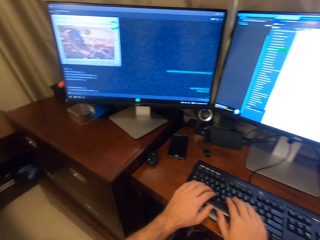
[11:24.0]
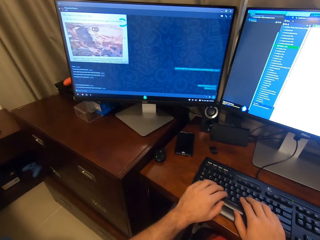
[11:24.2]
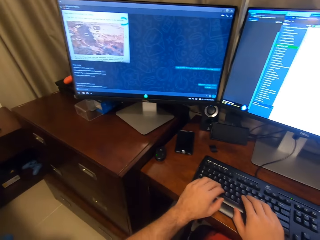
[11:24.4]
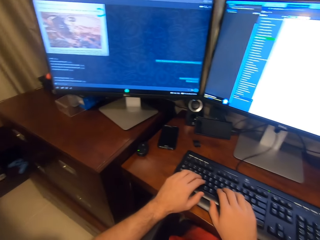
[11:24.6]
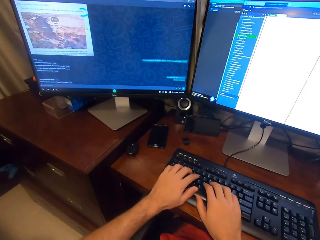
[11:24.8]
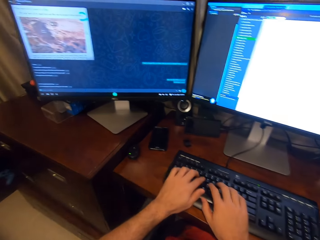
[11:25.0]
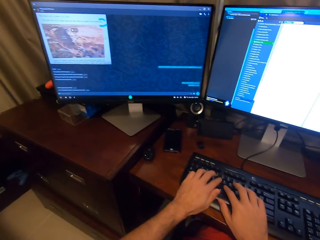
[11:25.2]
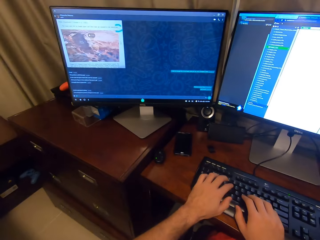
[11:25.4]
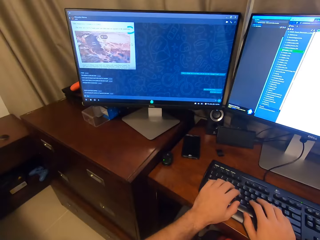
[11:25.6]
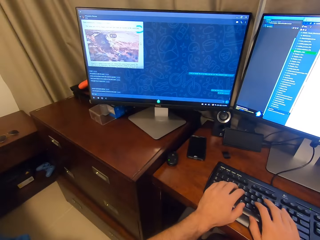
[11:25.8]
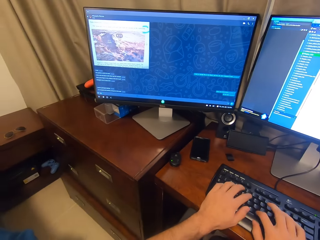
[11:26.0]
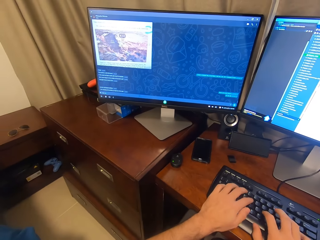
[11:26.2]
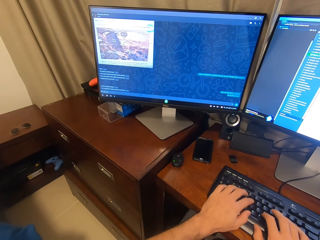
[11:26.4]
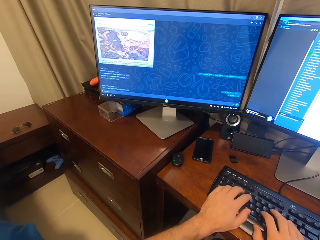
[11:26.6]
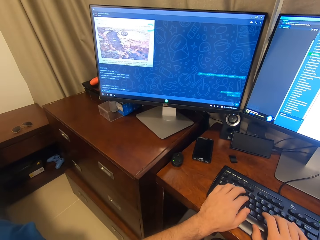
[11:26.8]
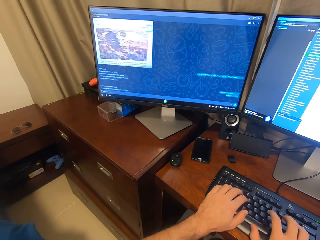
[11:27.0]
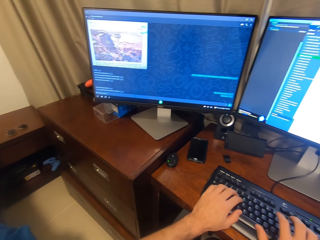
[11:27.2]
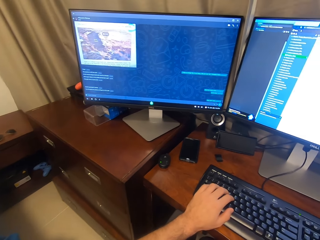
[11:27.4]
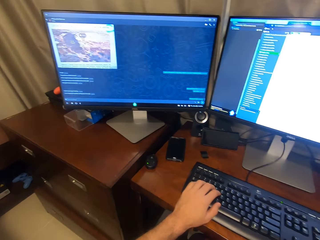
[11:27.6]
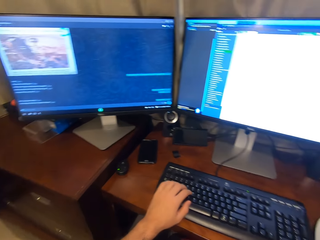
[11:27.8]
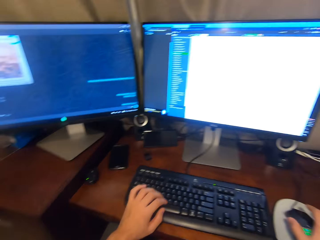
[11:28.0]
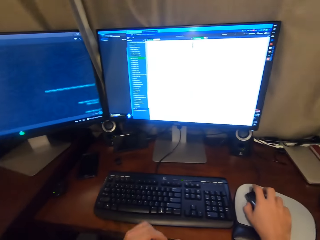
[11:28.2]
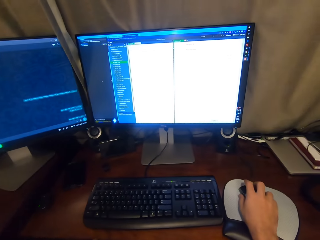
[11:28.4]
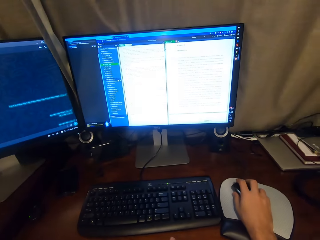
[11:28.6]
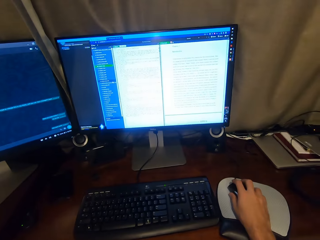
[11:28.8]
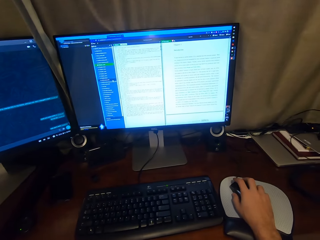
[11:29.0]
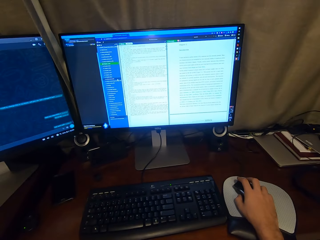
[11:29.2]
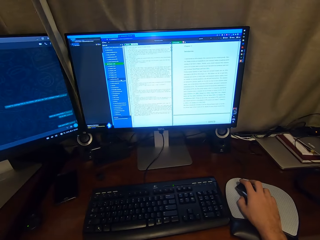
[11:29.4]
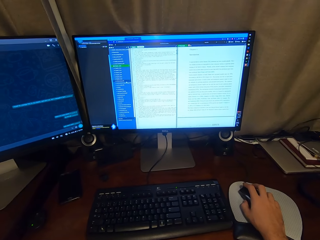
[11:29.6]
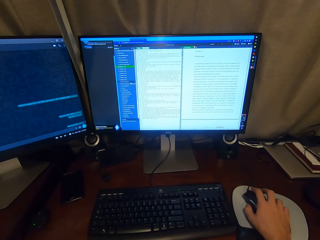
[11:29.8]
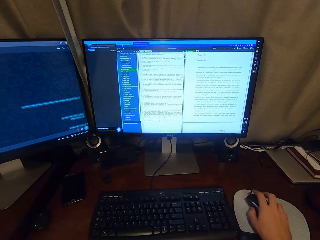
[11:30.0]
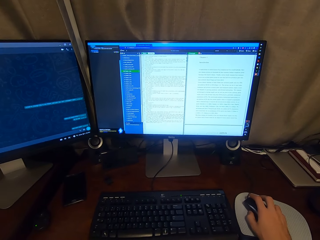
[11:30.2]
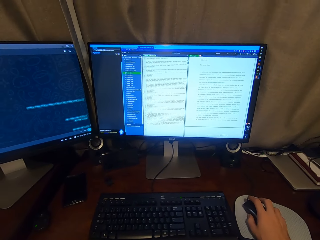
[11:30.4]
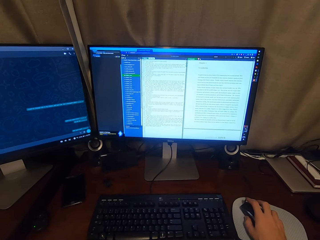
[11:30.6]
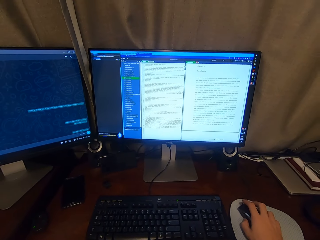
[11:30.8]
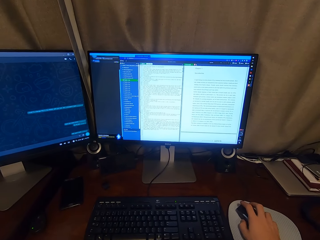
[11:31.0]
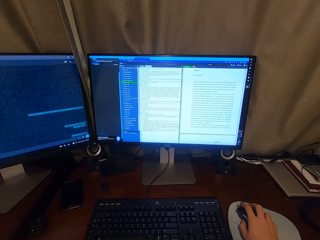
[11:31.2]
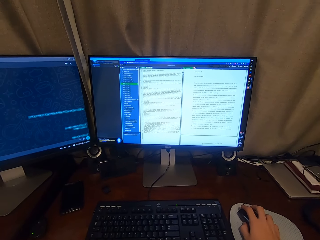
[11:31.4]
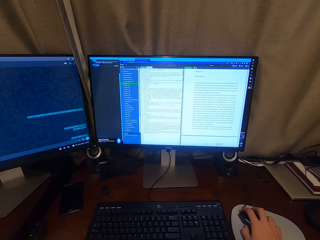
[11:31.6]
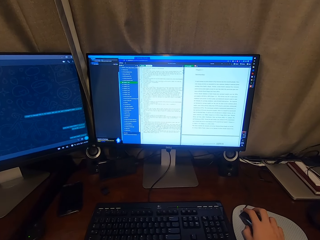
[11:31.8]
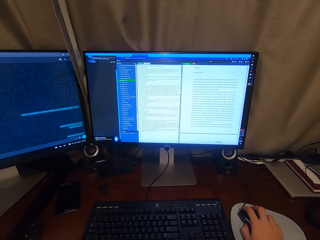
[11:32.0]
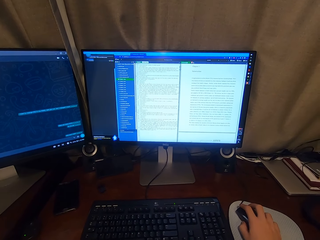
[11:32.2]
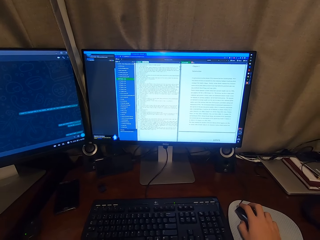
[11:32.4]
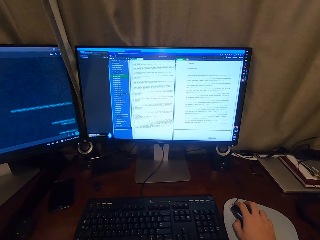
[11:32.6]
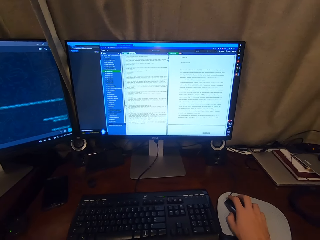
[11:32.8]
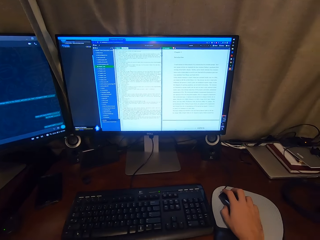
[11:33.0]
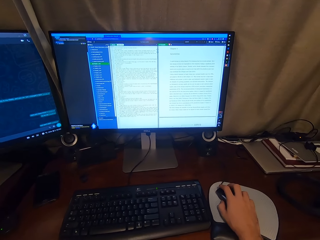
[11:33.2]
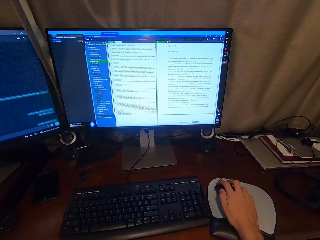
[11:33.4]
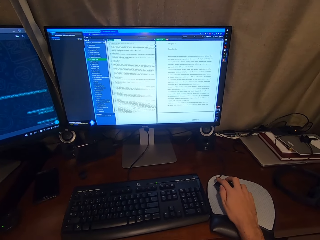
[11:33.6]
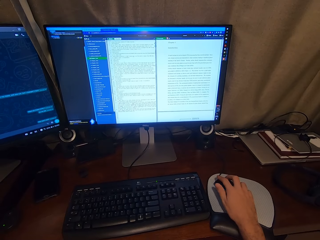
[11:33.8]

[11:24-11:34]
The camera wearer operates the keyboard of the desktop with both hands. She removes her left hand from the keyboard of the desktop. She operates the mouse of the desktop with her right hand.

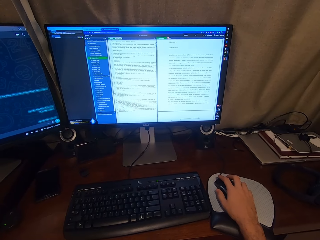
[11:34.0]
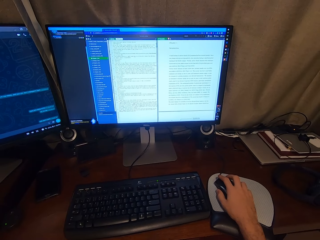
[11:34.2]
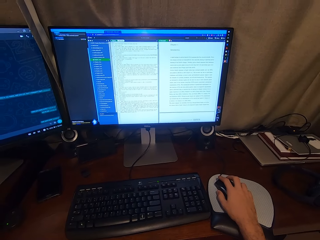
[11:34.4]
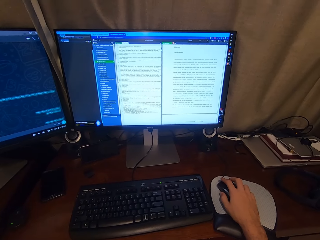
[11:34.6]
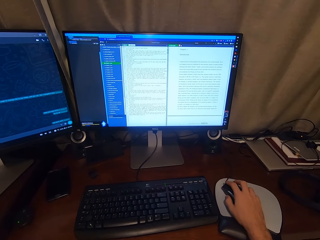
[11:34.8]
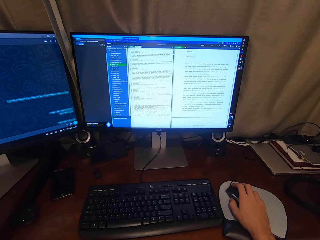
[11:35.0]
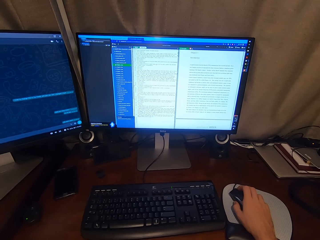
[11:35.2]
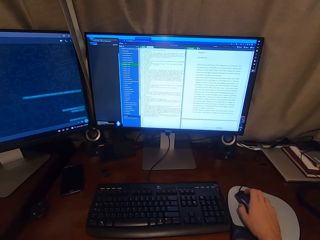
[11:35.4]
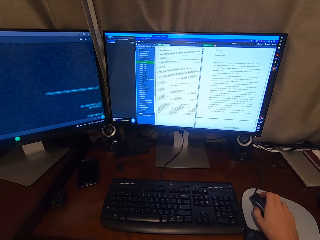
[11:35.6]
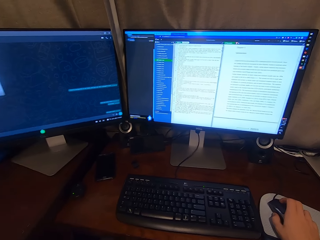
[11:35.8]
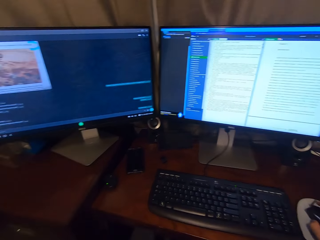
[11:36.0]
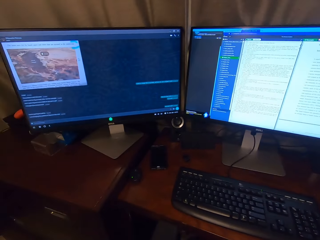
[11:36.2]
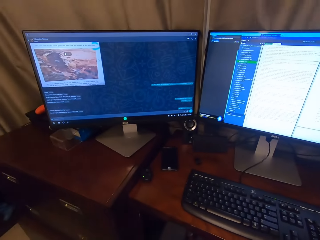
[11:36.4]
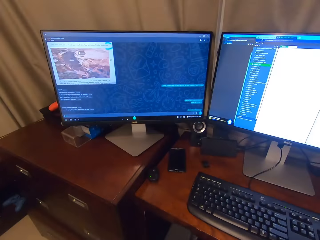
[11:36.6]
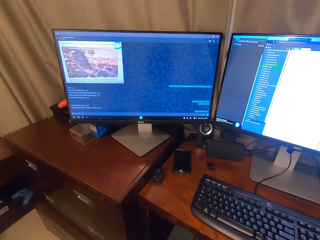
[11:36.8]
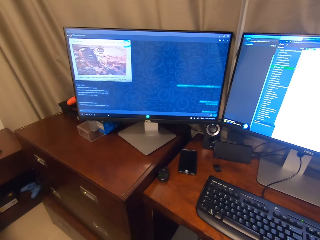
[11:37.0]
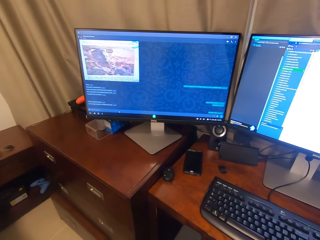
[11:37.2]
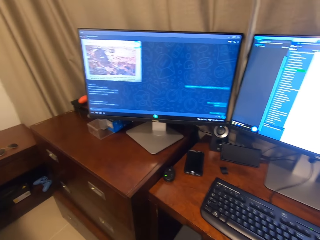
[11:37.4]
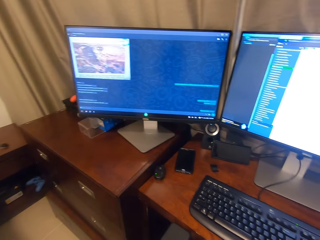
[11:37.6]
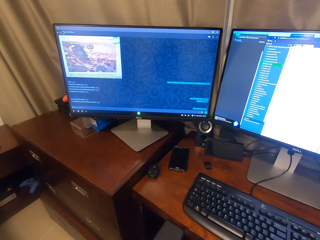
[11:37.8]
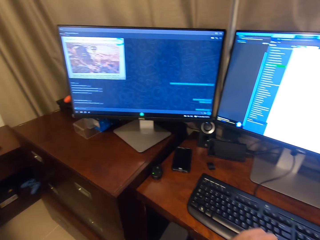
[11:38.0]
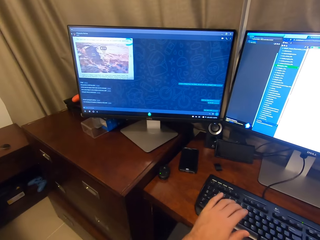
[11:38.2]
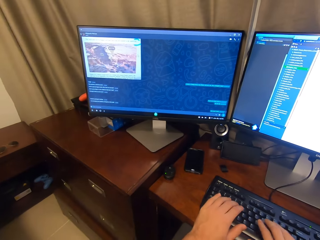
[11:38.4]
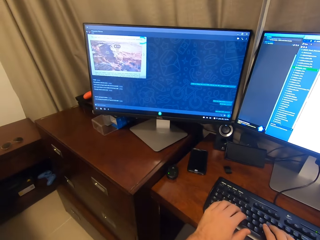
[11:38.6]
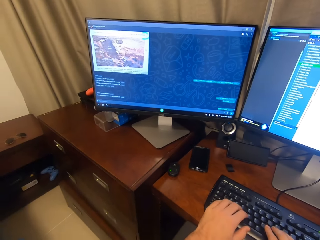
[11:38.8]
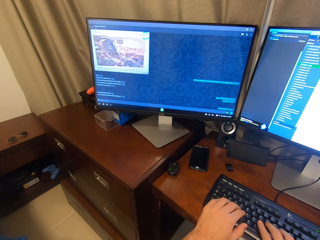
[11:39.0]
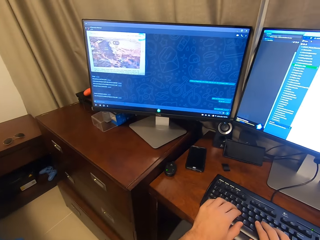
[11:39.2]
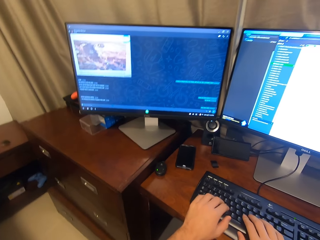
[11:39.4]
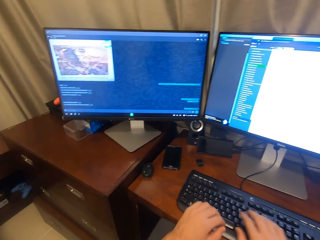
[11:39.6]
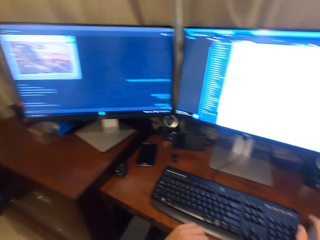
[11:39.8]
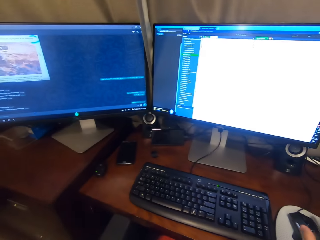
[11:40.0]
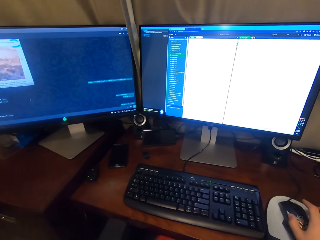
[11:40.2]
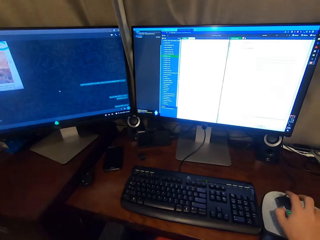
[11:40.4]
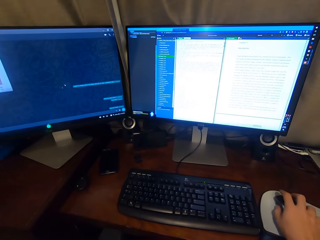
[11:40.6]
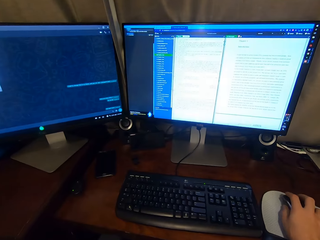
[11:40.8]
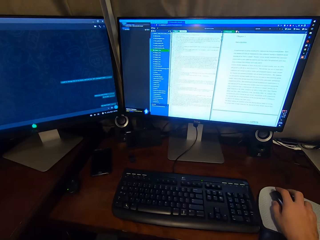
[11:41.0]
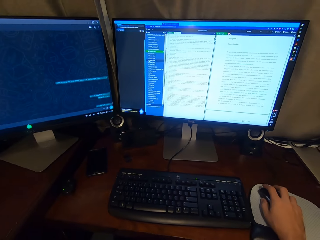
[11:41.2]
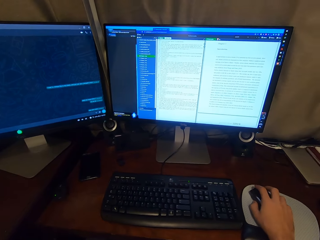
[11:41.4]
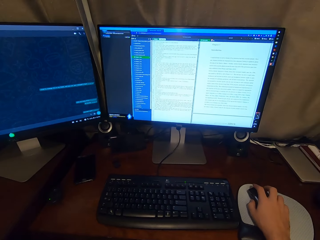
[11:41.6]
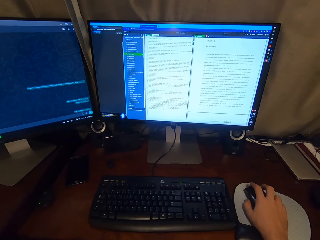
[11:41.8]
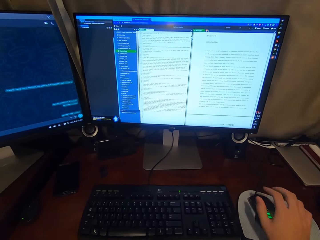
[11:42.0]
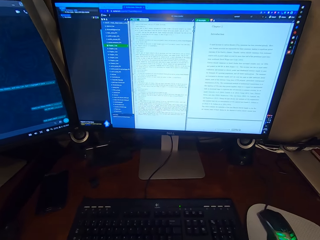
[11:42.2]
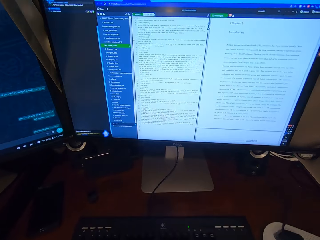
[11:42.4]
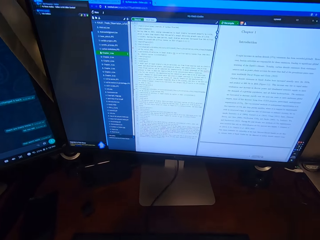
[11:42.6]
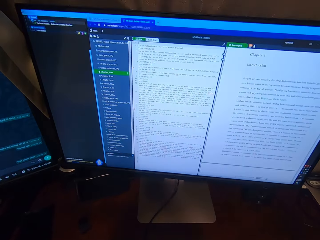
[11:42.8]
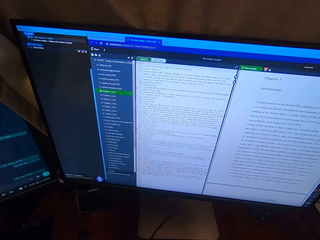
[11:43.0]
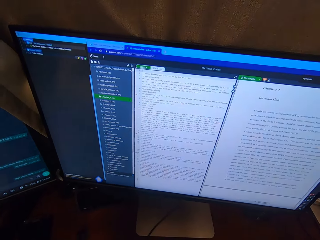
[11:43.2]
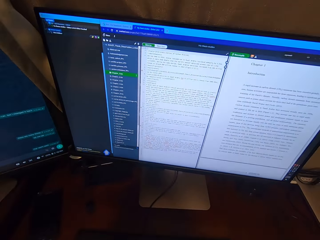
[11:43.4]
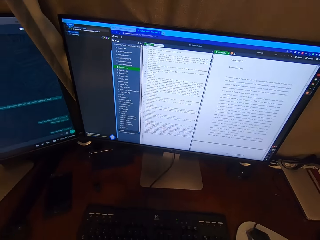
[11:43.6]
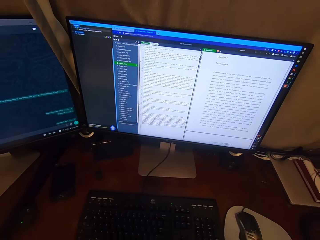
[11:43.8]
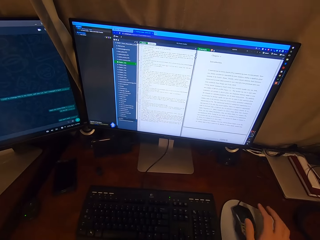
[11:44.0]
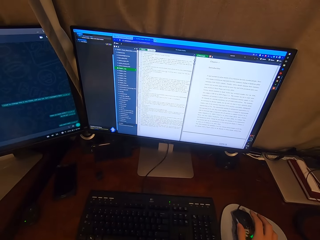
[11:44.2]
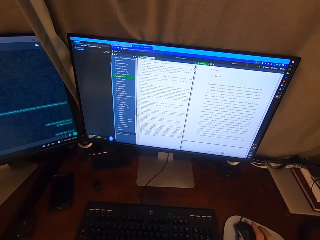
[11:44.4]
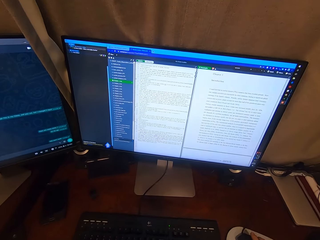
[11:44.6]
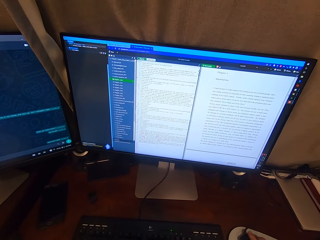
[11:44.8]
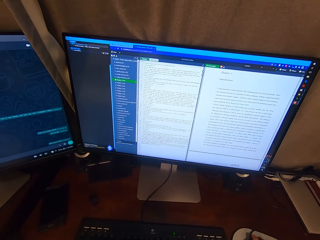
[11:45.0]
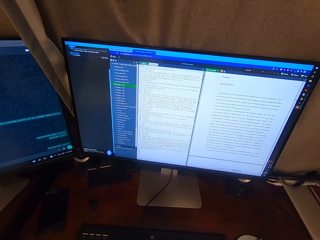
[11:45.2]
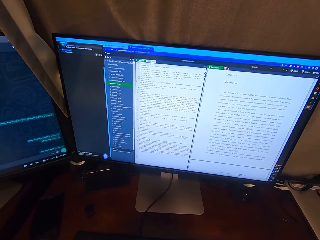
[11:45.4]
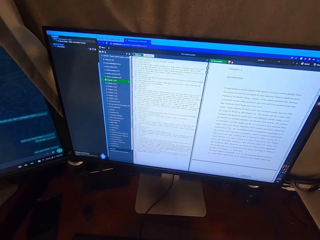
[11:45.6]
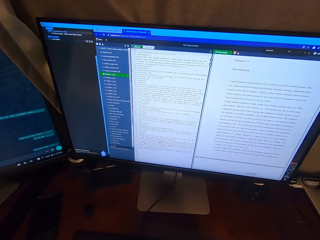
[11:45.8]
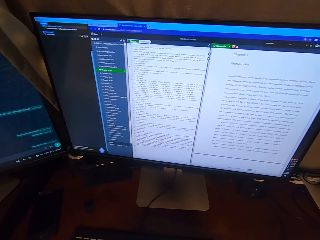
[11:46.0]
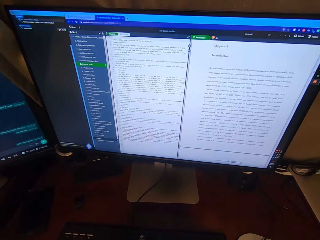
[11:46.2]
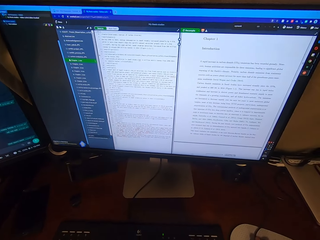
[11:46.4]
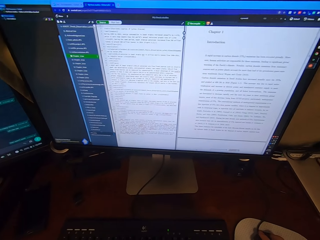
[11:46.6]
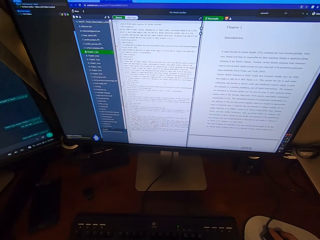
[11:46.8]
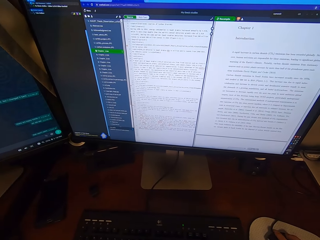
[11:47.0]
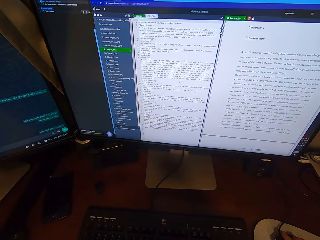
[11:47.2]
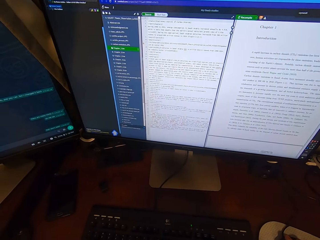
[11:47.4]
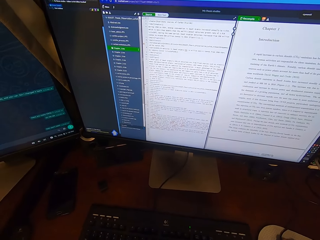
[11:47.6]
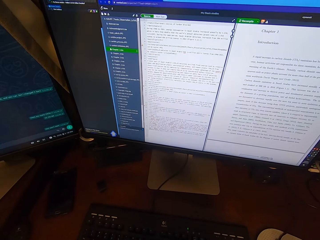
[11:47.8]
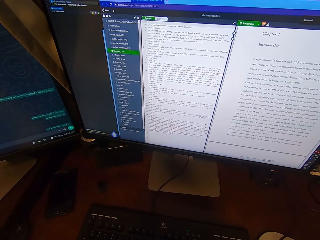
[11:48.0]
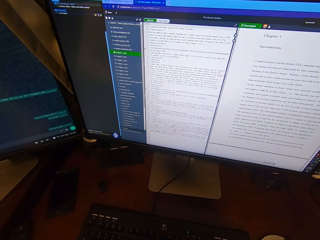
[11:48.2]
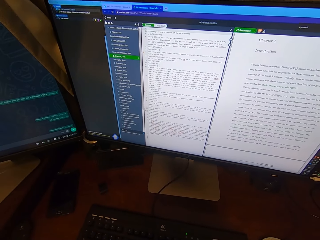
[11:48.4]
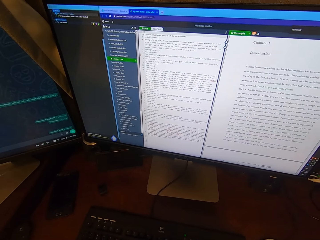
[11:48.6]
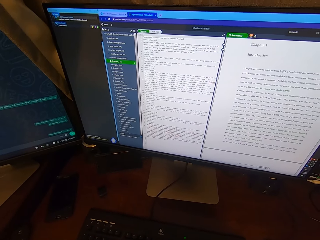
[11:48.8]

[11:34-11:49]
The camera wearer chats on the other computer. She operates the keyboard of the desktop with both hands. She removes her left hand from the keyboard of the desktop. She operates the mouse of the desktop with her right hand. She moves closer to the monitor of the desktop. She operates the mouse of the desktop with her right hand.
